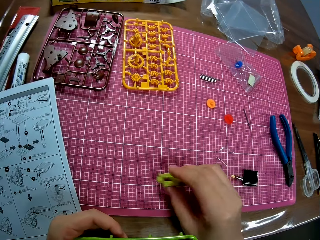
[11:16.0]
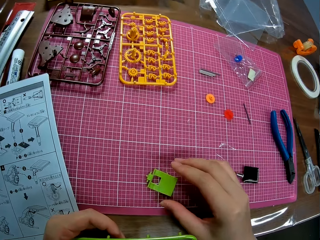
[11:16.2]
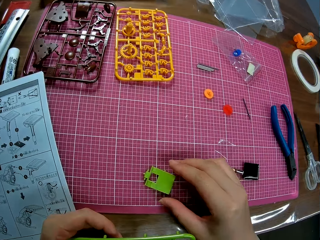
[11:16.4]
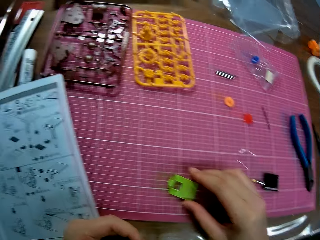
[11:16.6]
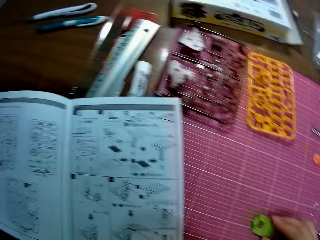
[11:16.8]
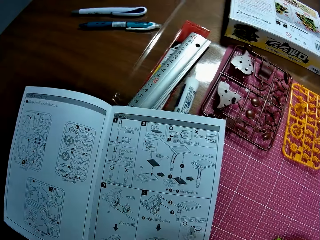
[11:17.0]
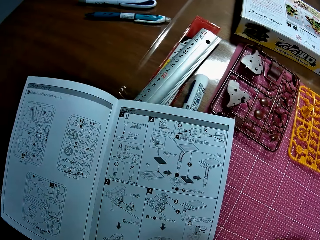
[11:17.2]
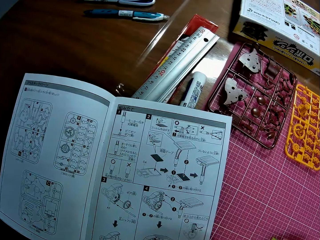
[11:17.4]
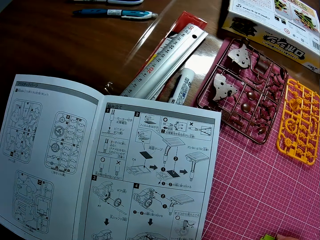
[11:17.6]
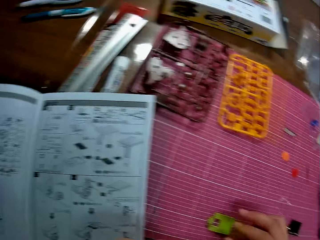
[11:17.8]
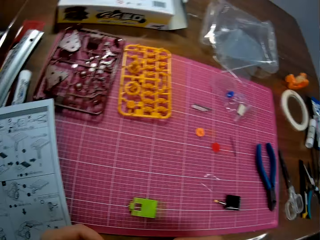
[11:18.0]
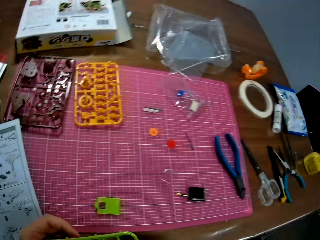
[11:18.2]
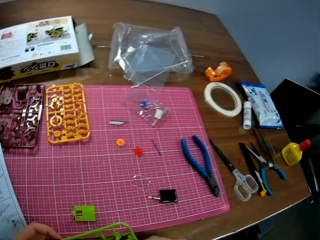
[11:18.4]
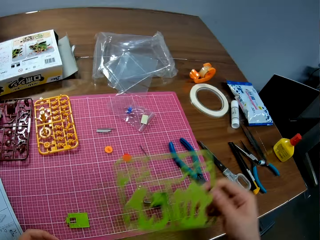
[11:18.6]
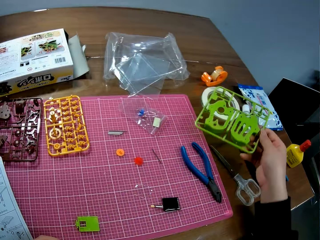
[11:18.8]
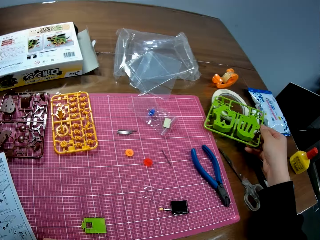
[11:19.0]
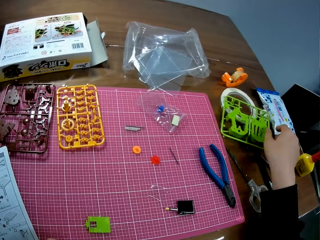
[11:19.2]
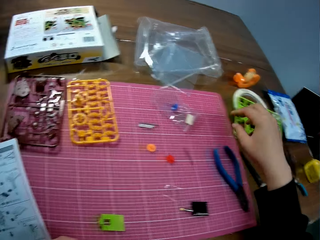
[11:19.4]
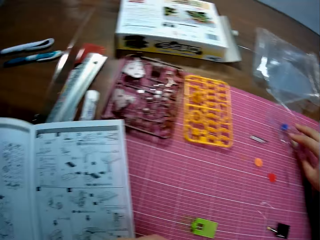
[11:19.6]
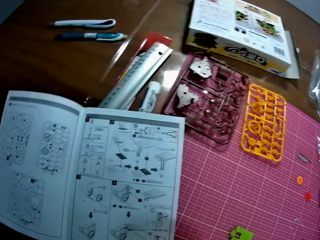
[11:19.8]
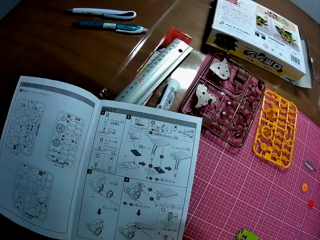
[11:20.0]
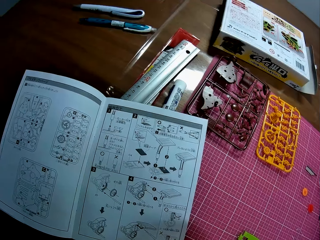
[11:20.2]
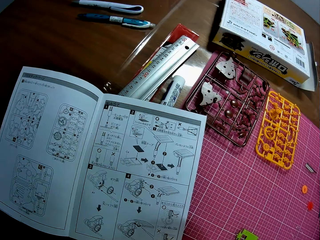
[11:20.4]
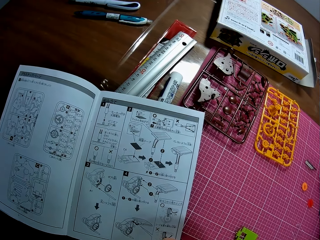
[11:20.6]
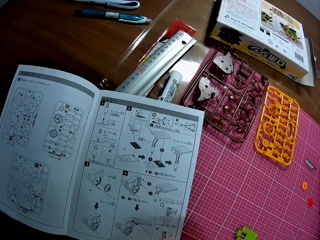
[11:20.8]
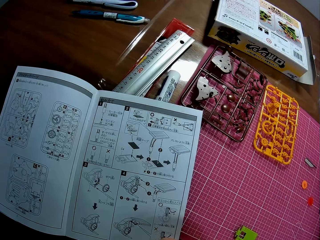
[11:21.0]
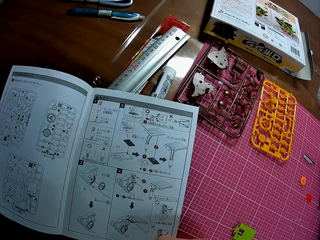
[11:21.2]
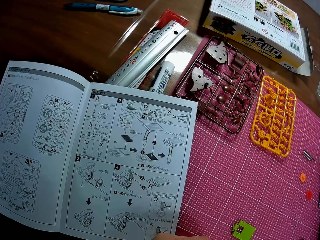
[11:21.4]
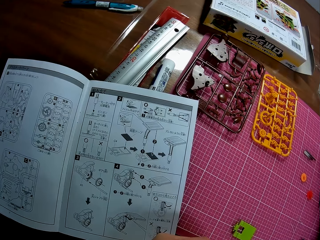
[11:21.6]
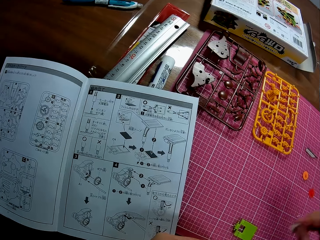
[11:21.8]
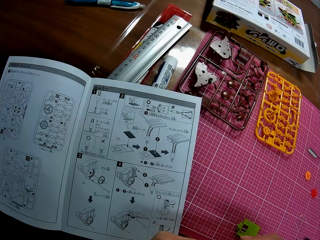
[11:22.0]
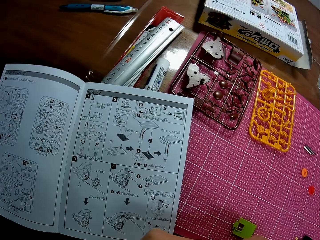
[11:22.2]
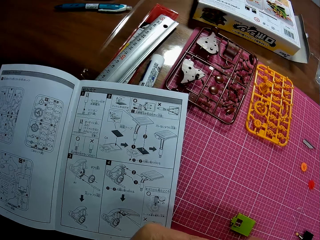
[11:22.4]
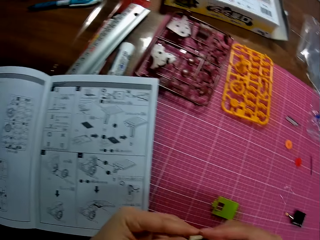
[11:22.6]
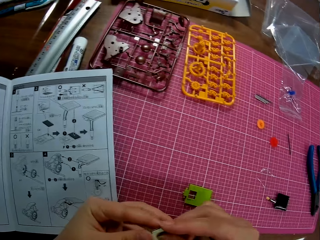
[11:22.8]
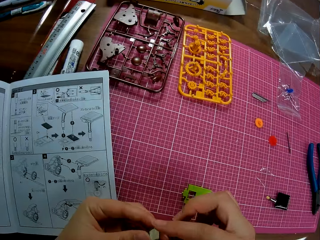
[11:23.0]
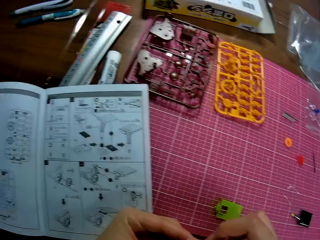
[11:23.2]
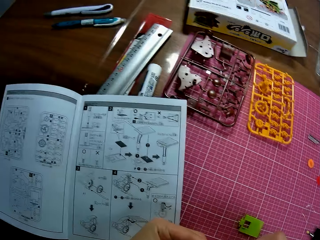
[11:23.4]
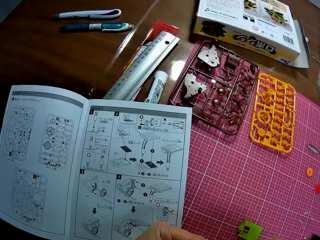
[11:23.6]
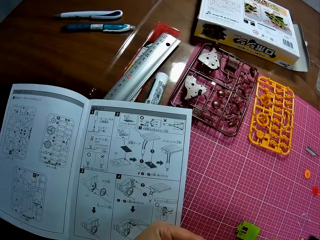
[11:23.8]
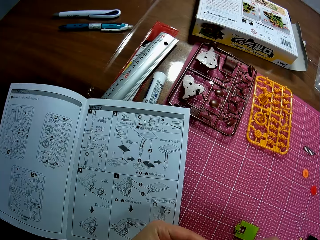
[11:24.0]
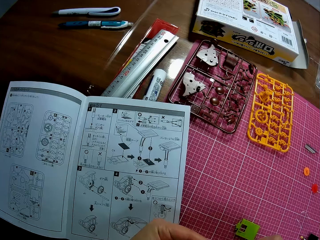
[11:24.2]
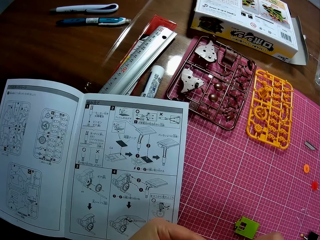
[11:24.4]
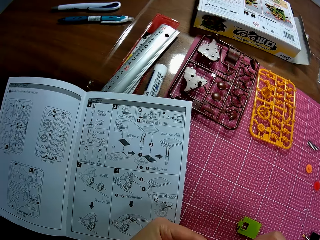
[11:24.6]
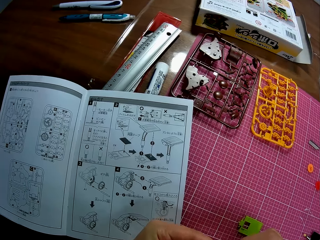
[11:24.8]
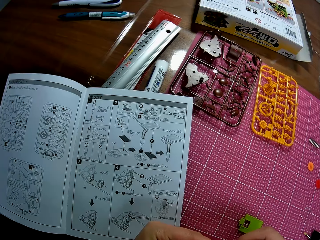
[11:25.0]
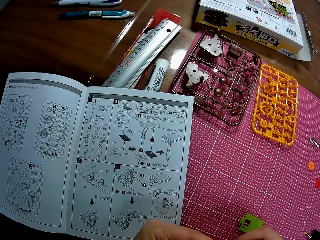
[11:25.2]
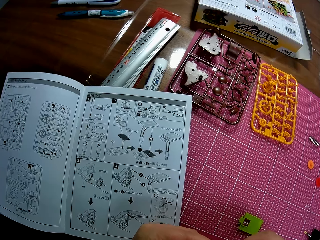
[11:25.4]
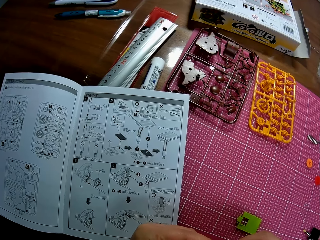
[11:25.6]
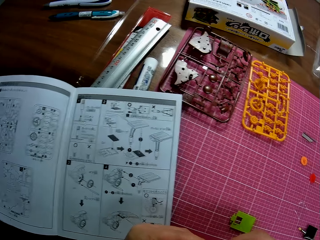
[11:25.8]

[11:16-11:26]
The camera wearer puts the plastic craft piece in her right hand on the cutting mat on the table. She passes the punch-out from her left hand to her right hand. She puts the punch-out in her right hand on the table. She picks up a tape on the cutting mat on the table with her right hand. She opens the tape in her hands.

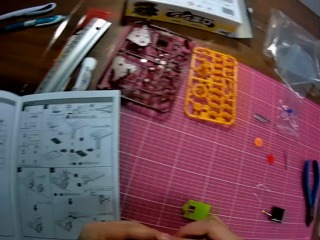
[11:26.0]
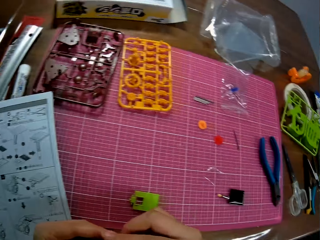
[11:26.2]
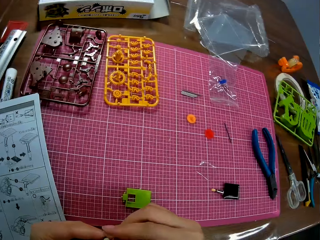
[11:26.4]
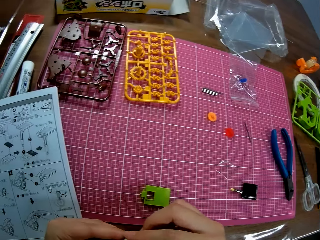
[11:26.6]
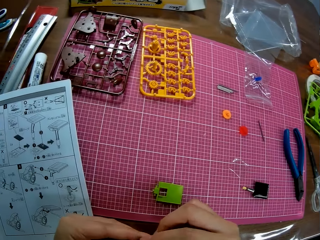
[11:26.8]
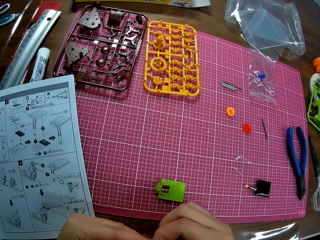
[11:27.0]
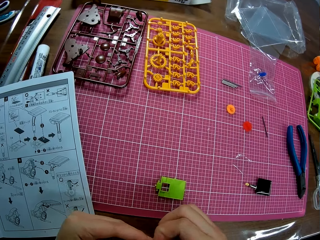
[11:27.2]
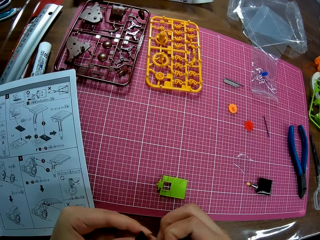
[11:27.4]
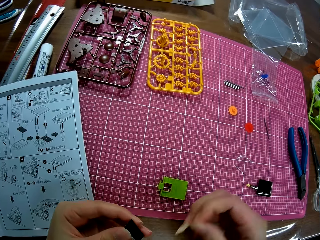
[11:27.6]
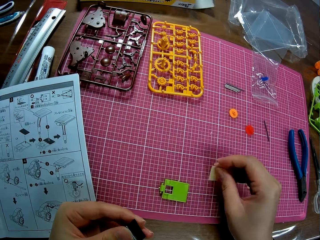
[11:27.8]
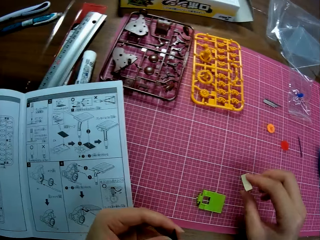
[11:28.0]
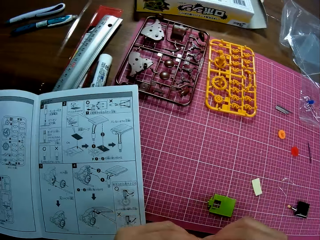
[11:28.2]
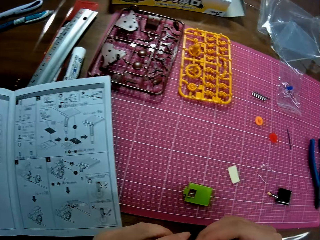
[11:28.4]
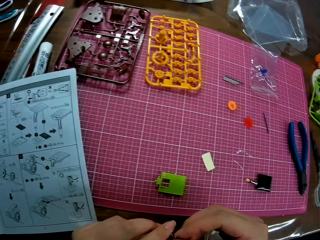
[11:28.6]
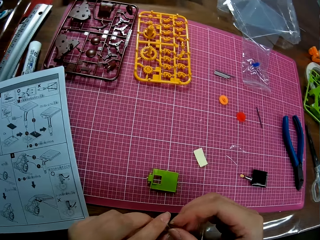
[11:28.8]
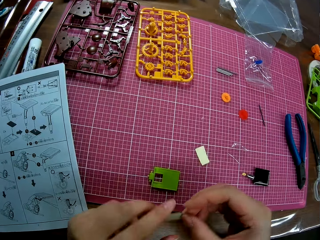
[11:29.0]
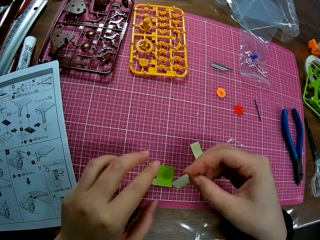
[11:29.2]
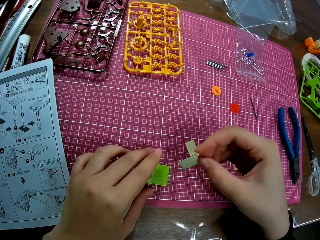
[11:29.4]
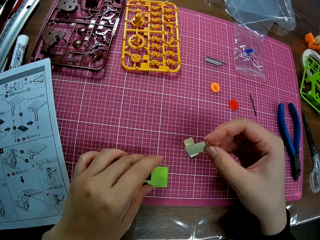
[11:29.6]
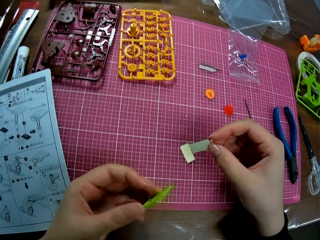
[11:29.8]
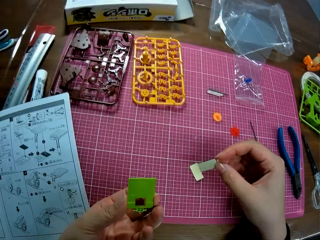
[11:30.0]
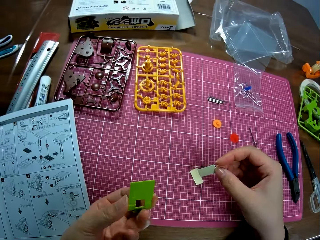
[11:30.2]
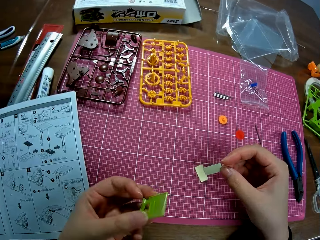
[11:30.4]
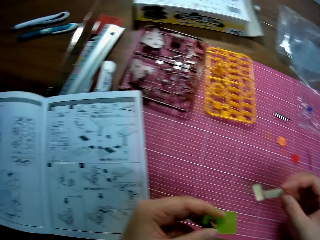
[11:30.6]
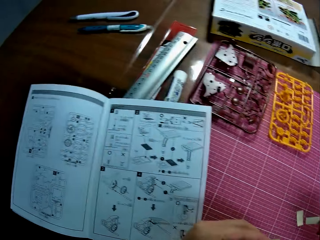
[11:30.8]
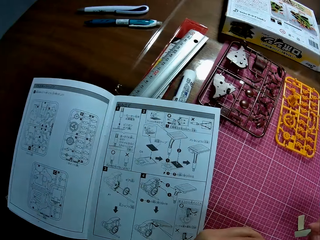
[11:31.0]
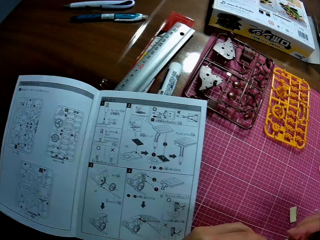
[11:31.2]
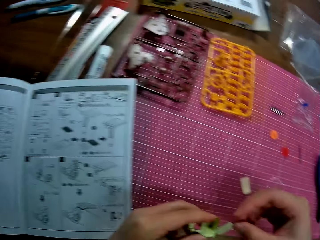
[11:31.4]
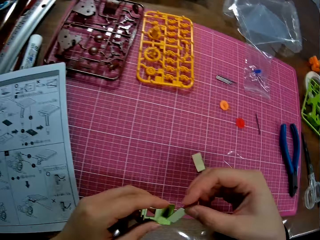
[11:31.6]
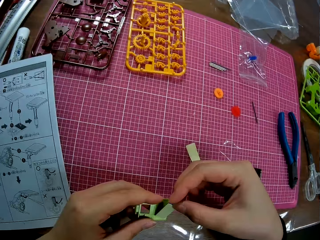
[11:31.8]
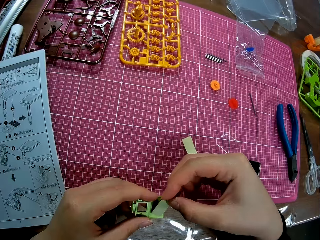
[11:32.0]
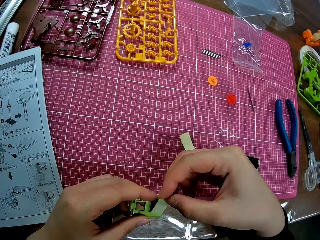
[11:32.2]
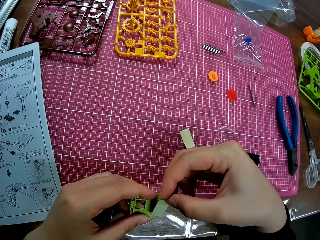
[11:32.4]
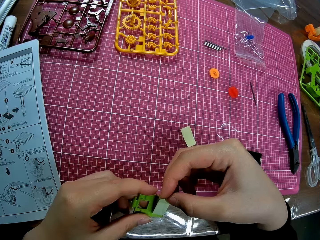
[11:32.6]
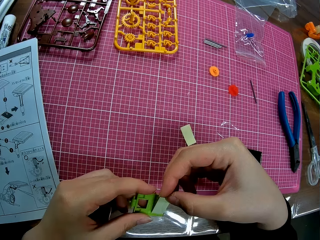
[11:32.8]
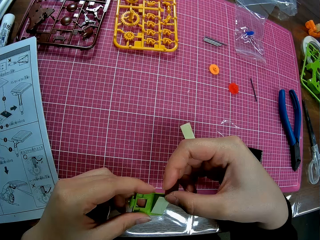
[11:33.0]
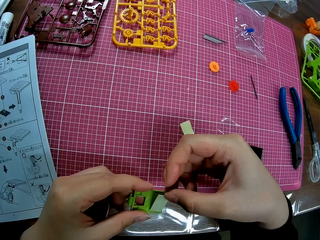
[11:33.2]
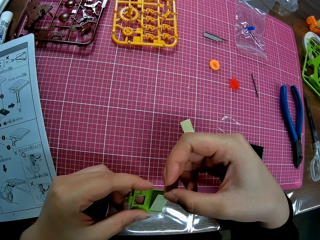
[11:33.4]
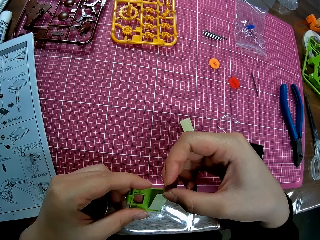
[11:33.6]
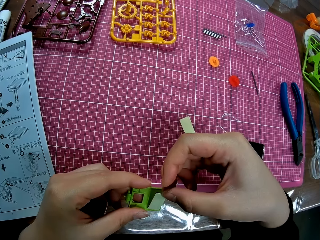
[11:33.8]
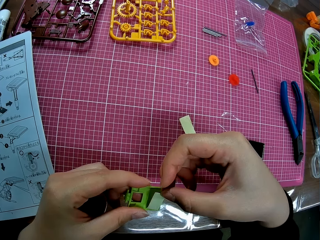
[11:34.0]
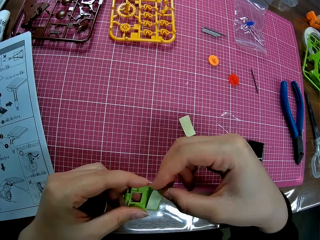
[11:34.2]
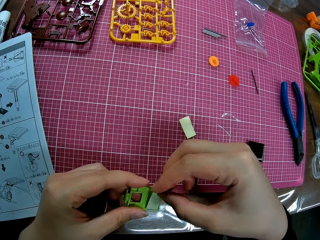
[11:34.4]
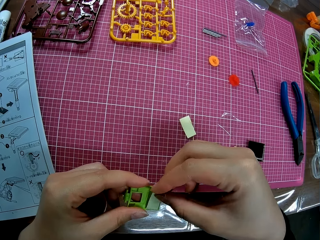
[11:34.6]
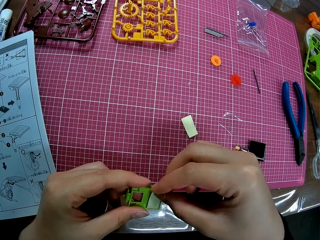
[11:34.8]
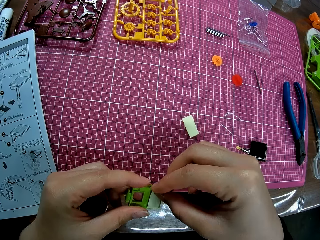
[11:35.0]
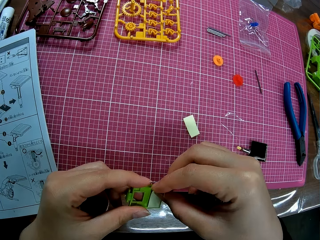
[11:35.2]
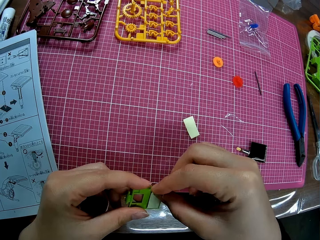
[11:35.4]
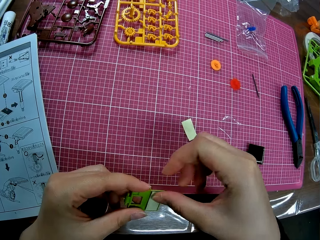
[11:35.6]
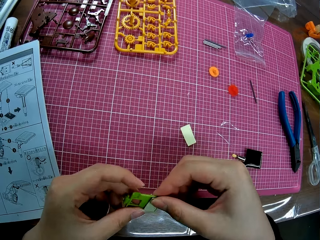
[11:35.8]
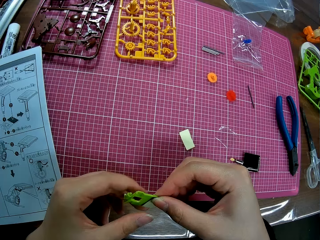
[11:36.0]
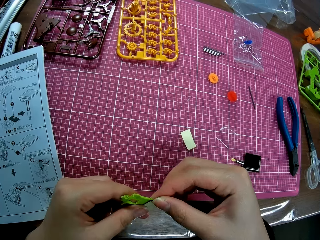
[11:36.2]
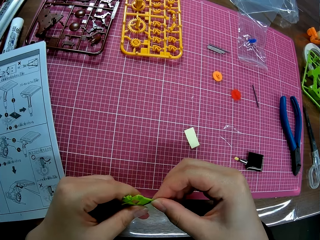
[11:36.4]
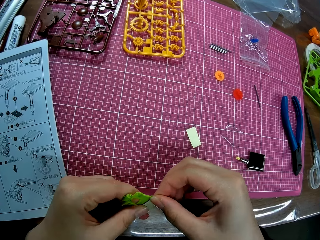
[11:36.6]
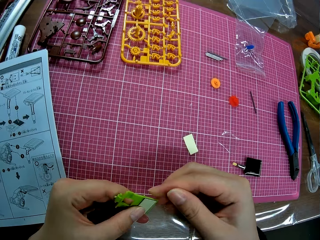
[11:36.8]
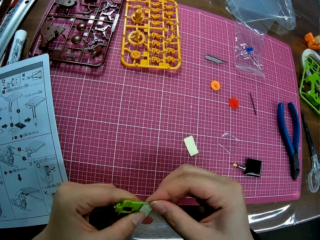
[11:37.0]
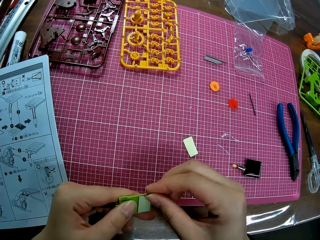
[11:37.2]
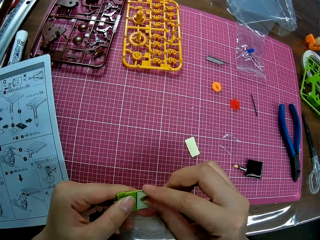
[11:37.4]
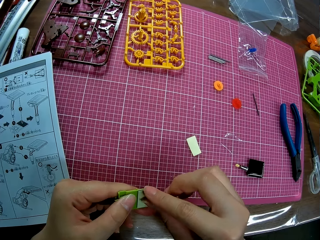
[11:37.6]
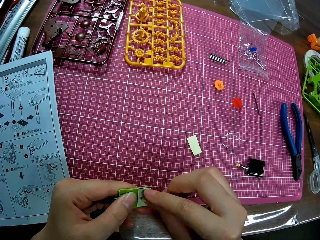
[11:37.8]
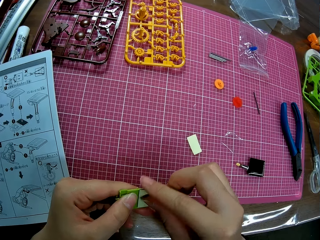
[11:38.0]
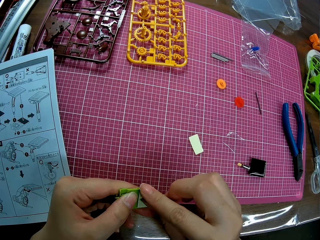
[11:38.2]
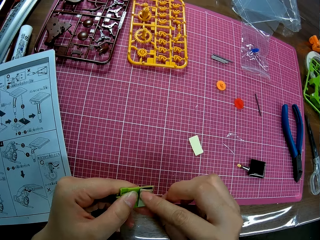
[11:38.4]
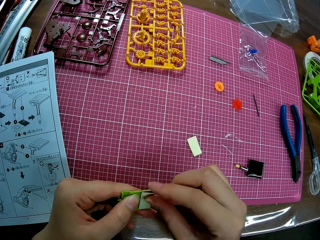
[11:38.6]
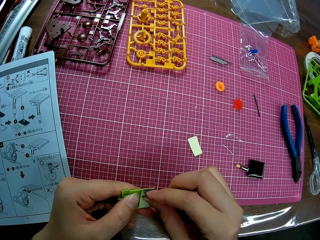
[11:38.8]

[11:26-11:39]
The camera wearer puts the tape on the cutting mat on the table with her right hand. She drops the plastic craft piece. She opens the tape in her hands. She picks up the piece on the cutting mat on the table with her left hand. She assembles the plastic craft piece. She puts the tape in her right hand on the piece in her left hand.
